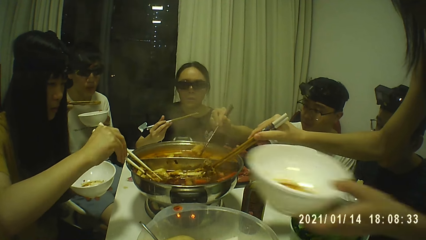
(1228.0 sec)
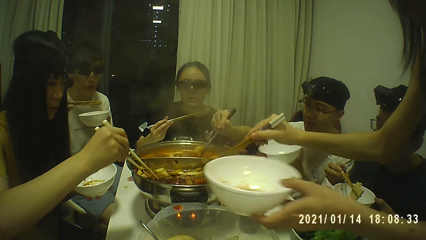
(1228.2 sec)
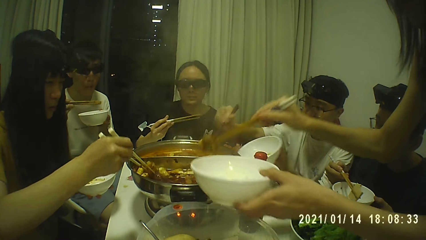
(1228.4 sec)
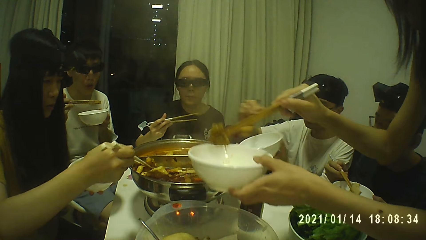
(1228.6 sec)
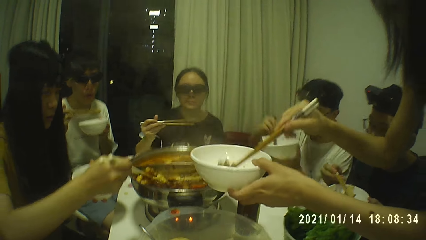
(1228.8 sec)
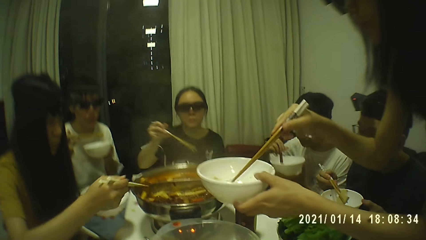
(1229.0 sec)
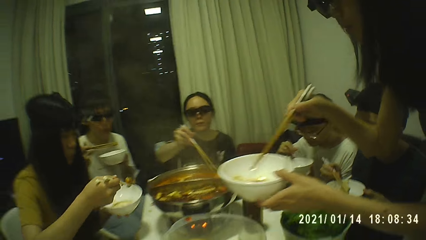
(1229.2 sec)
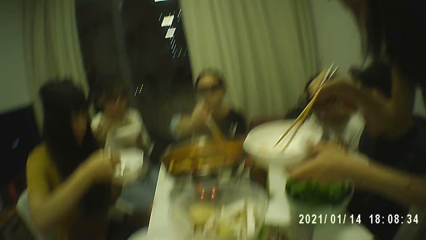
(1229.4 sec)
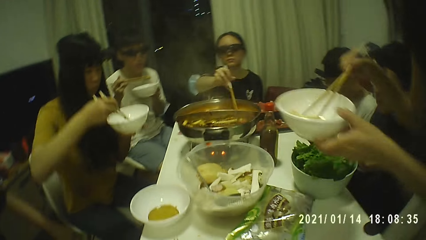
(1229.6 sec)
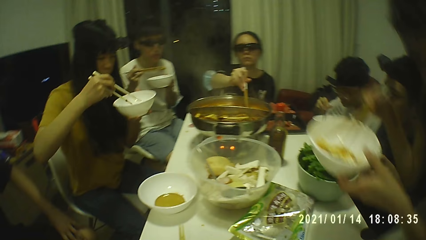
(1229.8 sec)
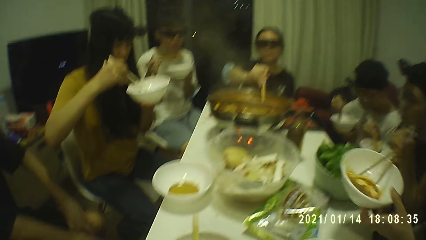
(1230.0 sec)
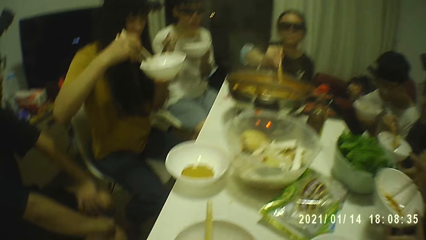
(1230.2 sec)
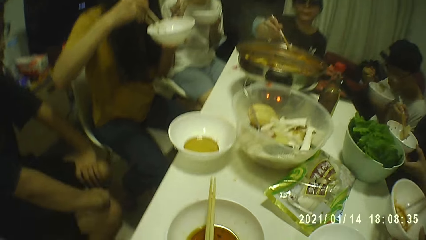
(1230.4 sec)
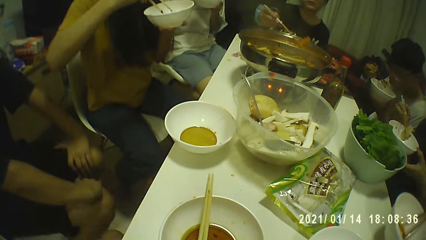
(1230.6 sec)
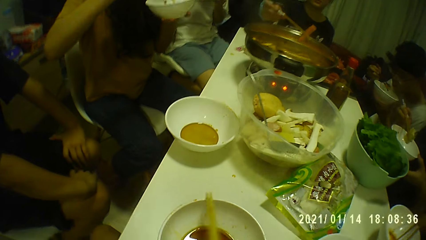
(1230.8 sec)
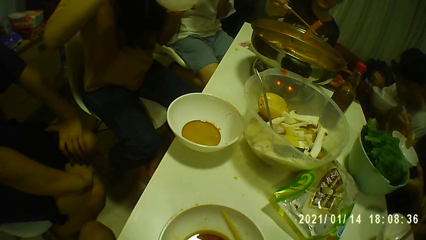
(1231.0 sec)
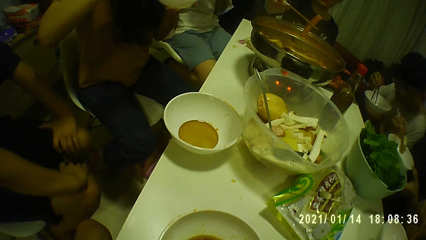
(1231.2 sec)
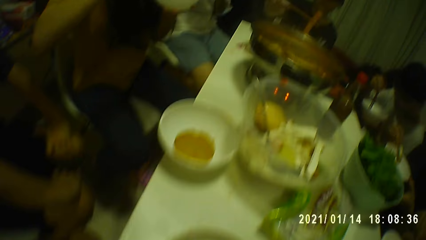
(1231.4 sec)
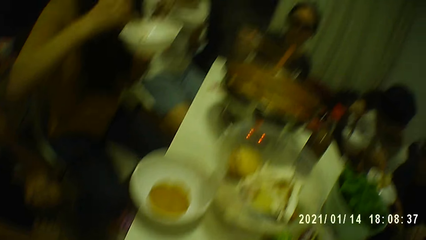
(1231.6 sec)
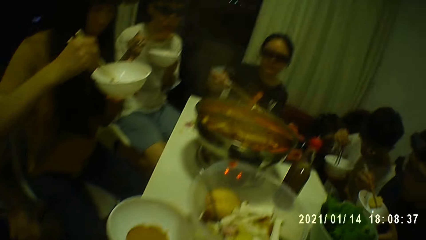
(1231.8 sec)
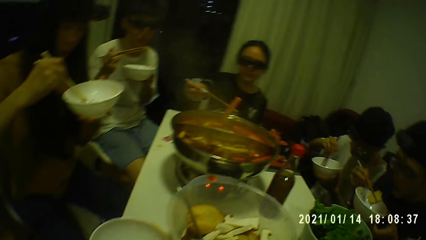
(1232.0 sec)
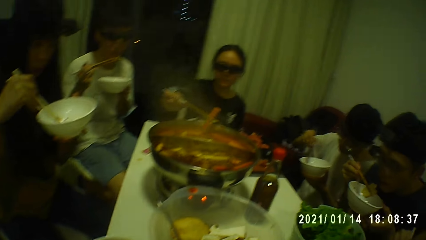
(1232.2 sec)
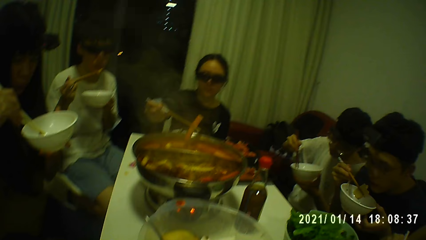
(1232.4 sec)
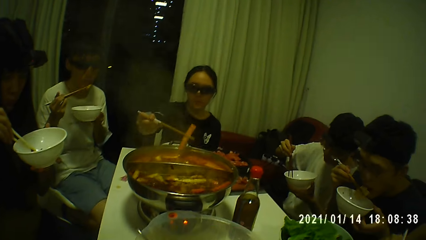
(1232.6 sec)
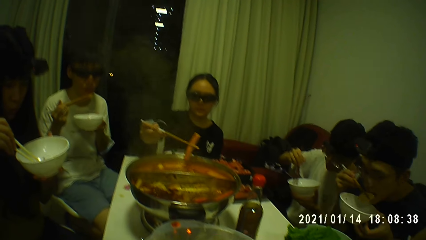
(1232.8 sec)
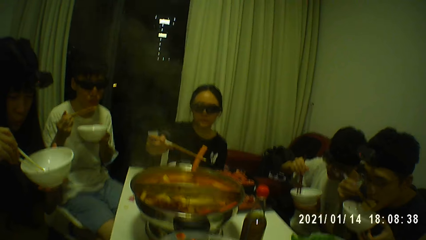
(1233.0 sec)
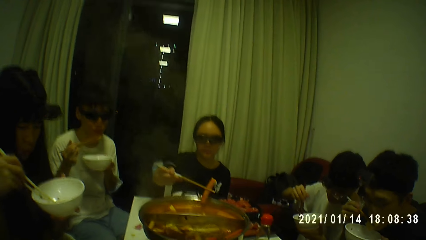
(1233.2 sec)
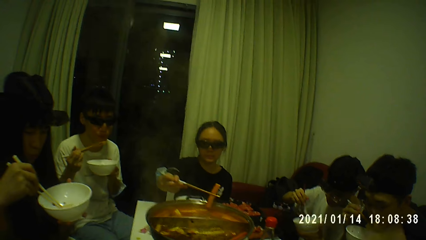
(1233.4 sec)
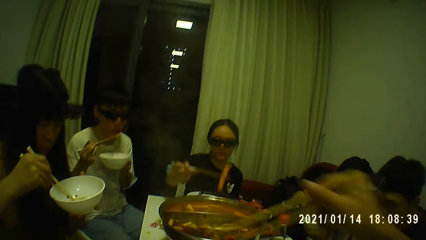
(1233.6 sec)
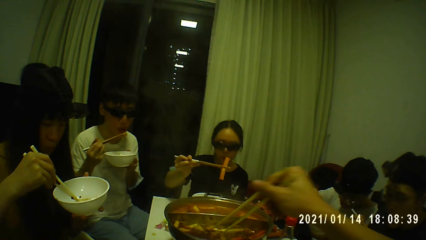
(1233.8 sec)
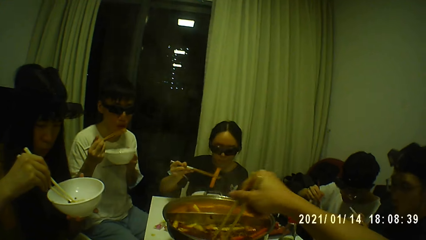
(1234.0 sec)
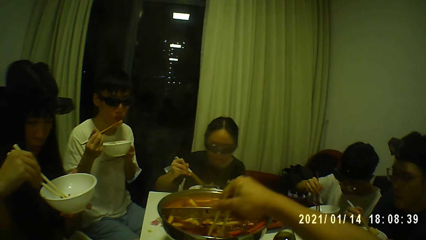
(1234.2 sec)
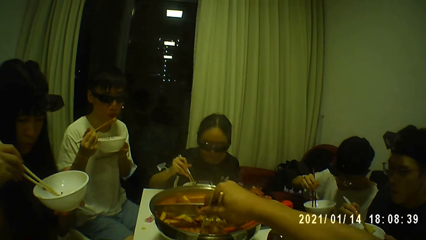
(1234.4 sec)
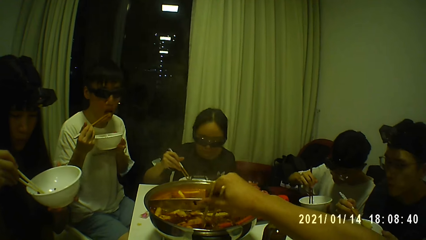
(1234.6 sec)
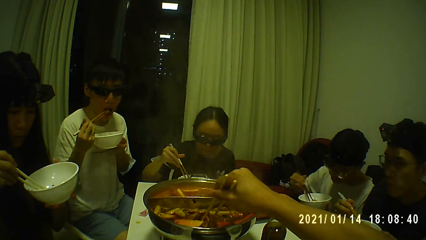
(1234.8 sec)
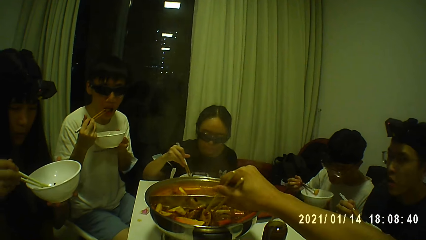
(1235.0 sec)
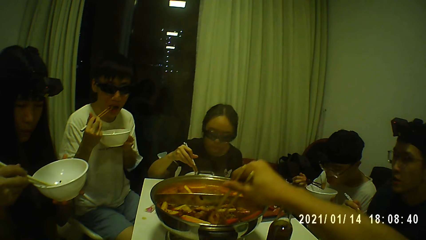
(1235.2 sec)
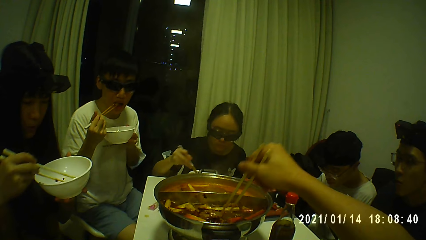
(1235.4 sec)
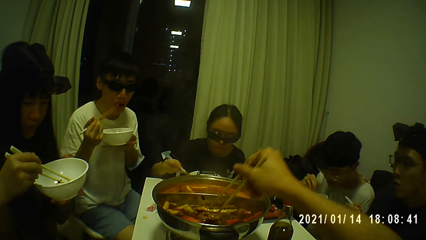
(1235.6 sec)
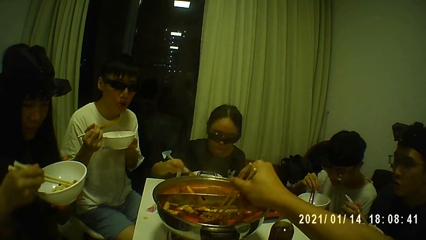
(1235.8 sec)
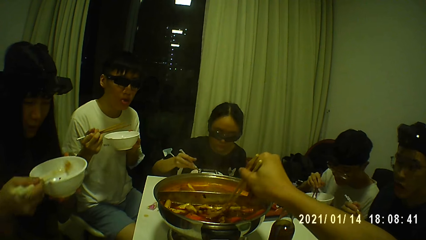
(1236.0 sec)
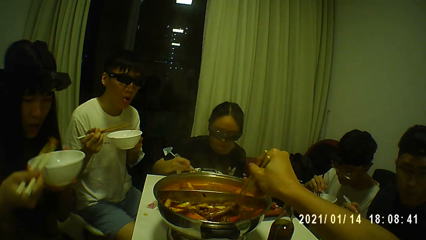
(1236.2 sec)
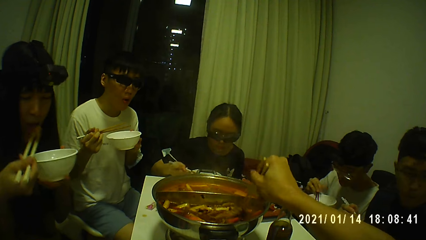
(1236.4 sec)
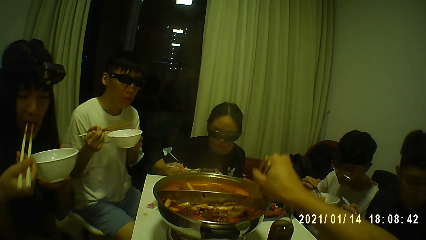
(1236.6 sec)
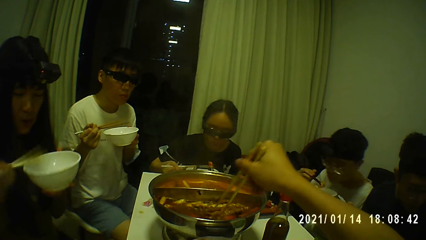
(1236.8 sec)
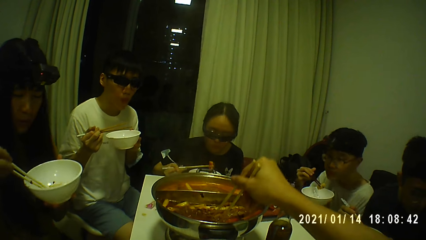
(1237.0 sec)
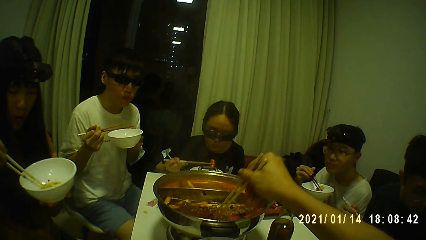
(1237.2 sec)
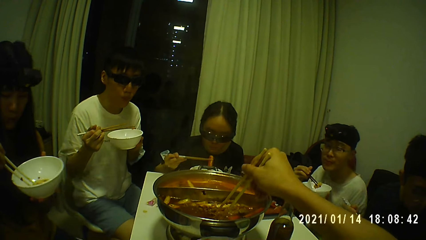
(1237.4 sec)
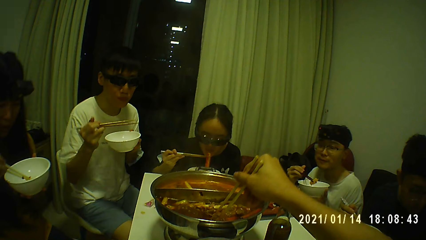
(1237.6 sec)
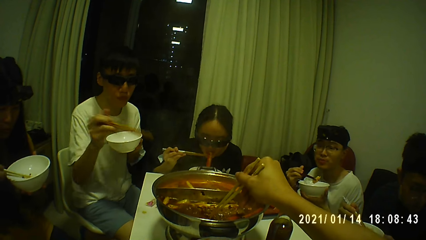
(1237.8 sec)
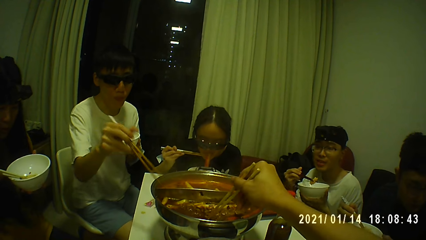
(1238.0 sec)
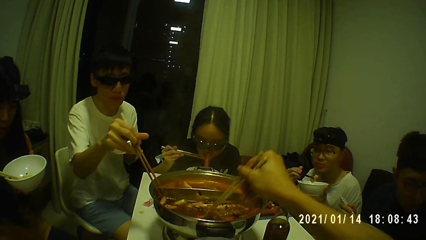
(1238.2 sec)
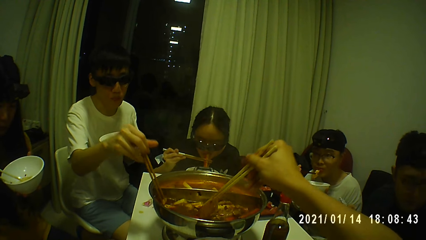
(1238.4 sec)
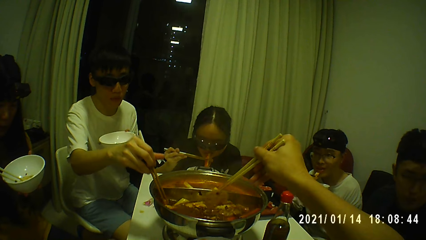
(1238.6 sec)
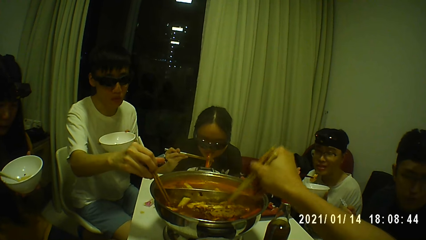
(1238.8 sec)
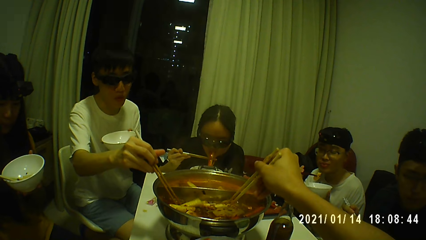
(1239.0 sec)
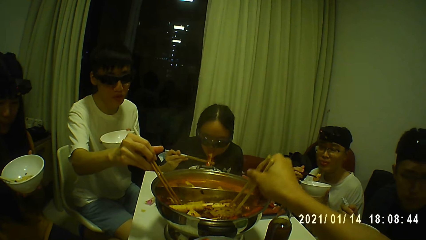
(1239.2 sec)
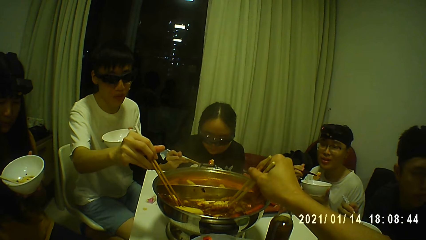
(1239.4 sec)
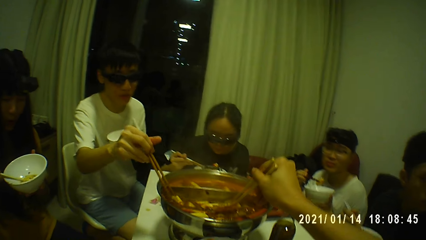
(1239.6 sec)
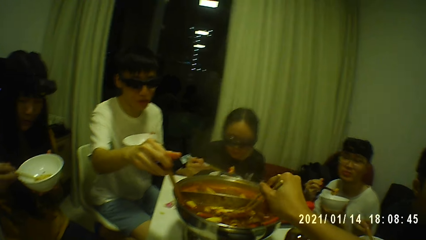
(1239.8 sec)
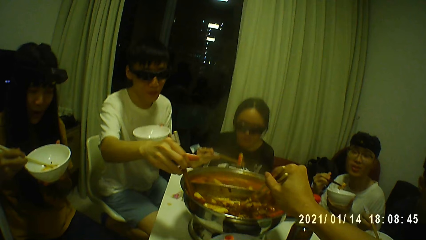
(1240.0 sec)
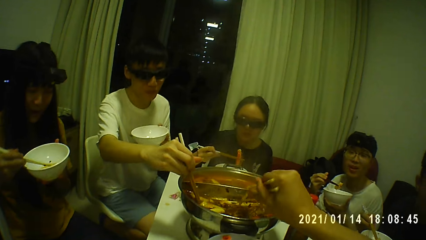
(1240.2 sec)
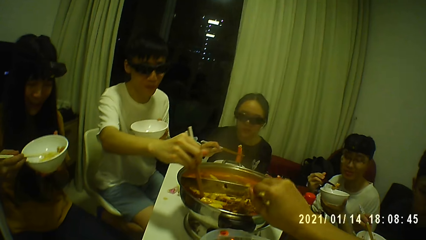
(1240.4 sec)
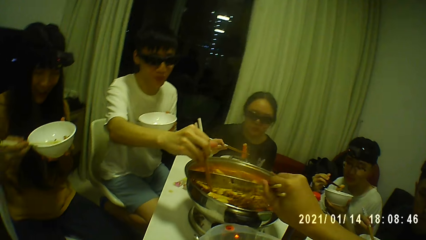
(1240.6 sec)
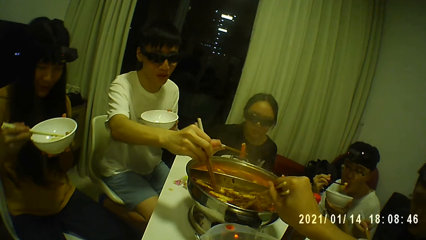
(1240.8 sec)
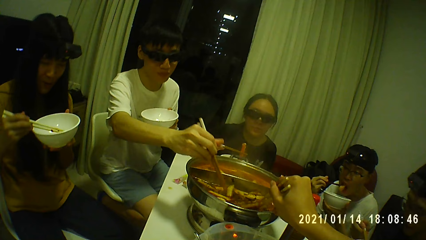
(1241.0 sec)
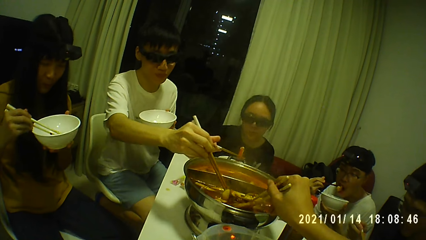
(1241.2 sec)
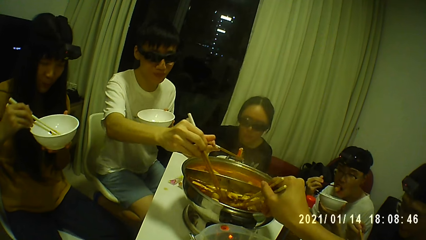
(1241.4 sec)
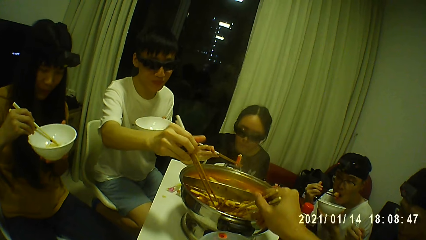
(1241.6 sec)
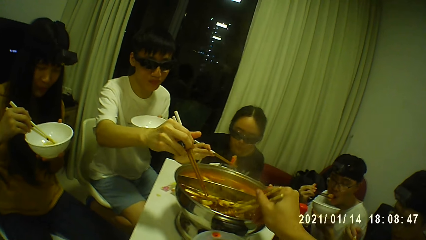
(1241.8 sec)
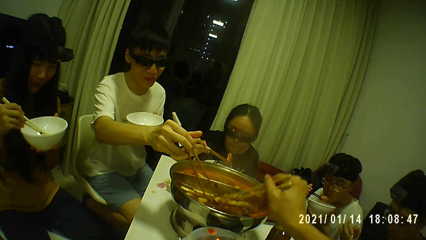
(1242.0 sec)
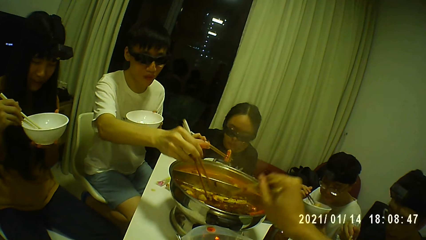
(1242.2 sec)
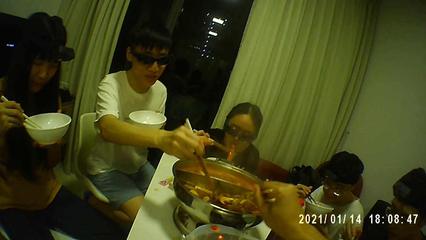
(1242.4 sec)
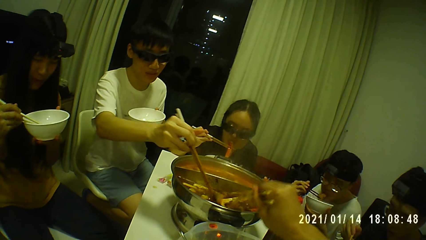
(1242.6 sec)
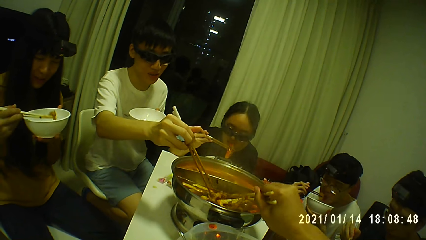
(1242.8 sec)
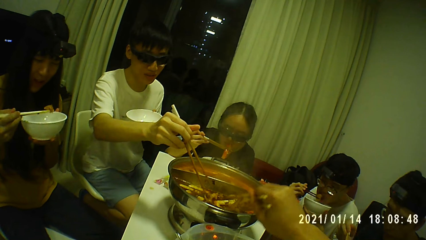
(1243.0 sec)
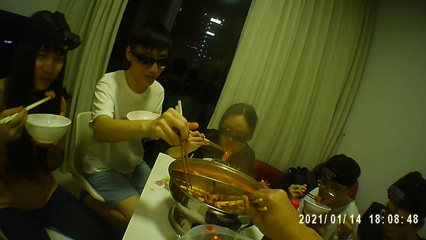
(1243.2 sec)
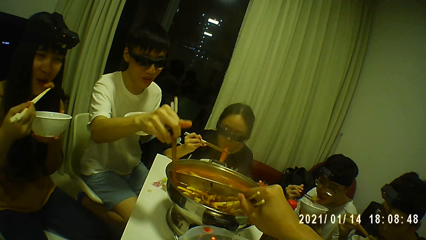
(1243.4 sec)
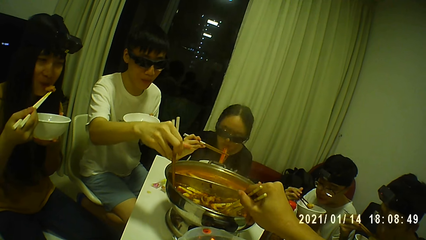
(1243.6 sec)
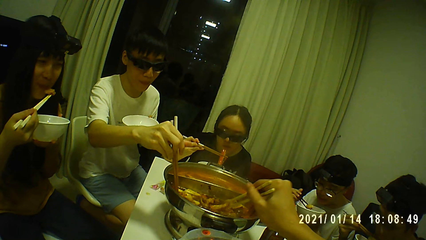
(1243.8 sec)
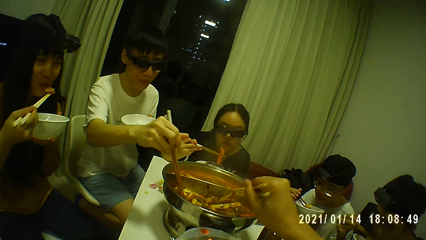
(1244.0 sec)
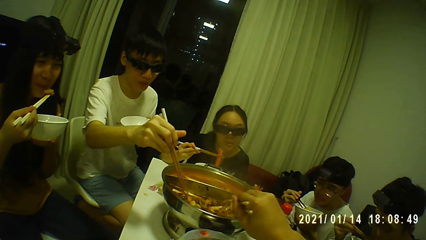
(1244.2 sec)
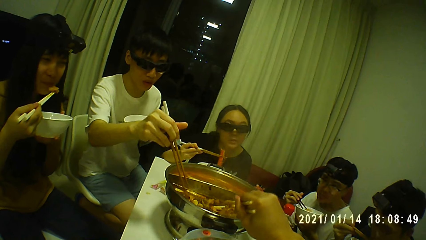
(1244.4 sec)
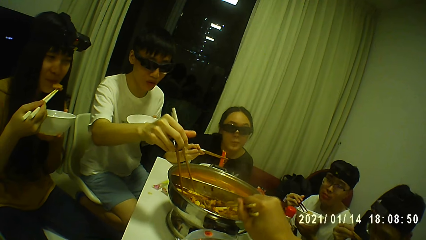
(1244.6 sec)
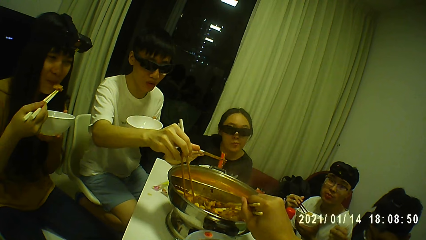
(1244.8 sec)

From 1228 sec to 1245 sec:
A man takes kimchi from the metal bowl on the table with the chopsticks in his right hand. A woman picks food from the bowl with the chopsticks. The woman drops the kimchi in the chopsticks in her right hand into the plate in her left hand. Another woman takes kimchi from the metal bowl on the table with the chopsticks in her right hand. The second woman drops the kimchi in the chopsticks in her right hand into the plate in her left hand. A person picks food from the bowl with the chopsticks. A third woman takes kimchi from the metal bowl on the table with the chopsticks in her right hand. Another person eats food. The camera wearer picks food from the bowl. The second woman drops the kimchi in the chopsticks in her right hand into the plate in her left hand. A third person eats food. The second woman eats kimchi with the chopsticks in her right hand. The third person picks food from the bowl with the chopsticks. Another person eats food.
